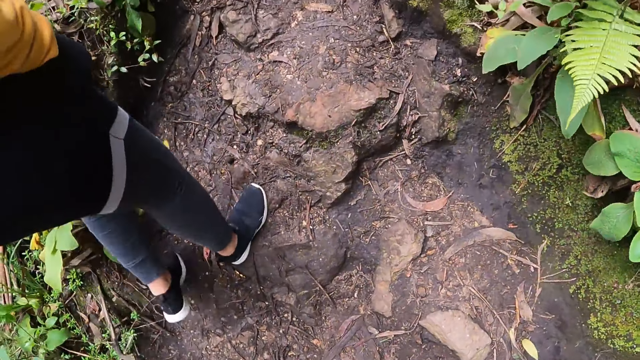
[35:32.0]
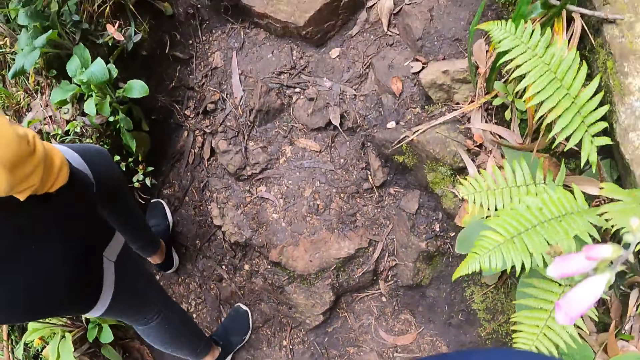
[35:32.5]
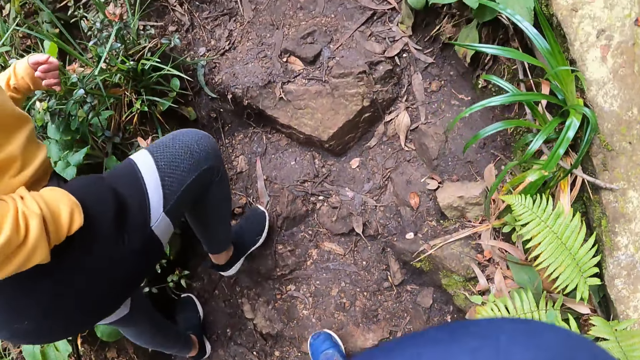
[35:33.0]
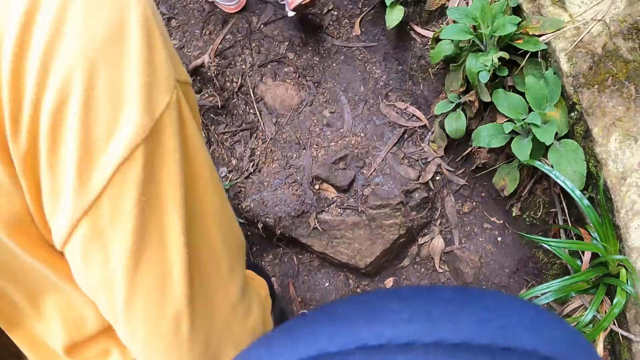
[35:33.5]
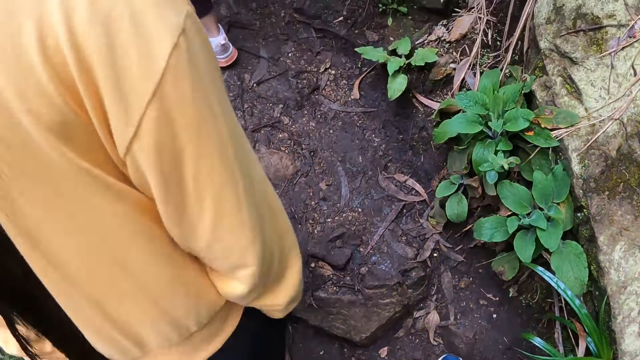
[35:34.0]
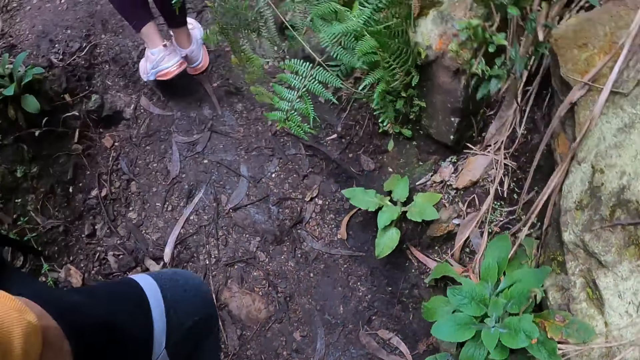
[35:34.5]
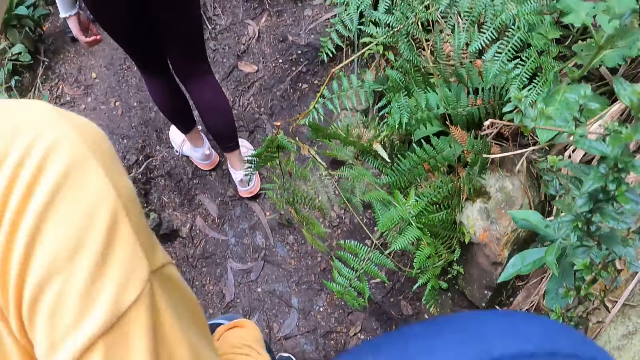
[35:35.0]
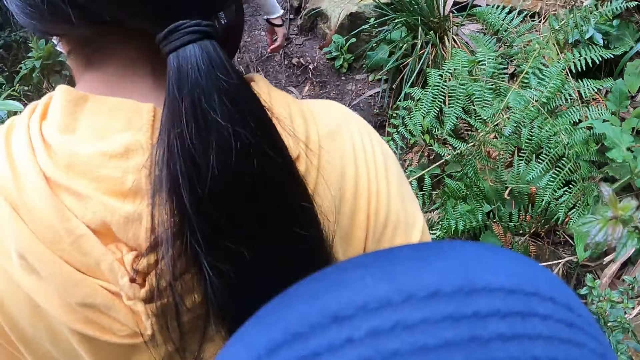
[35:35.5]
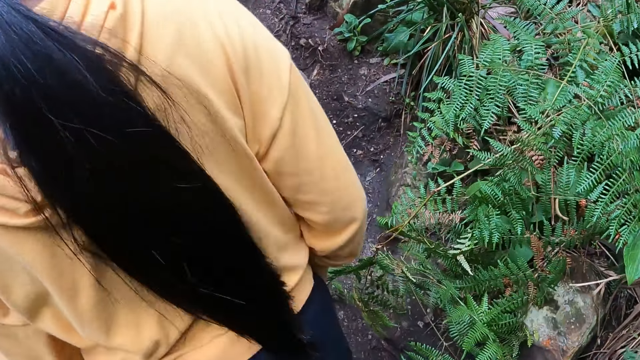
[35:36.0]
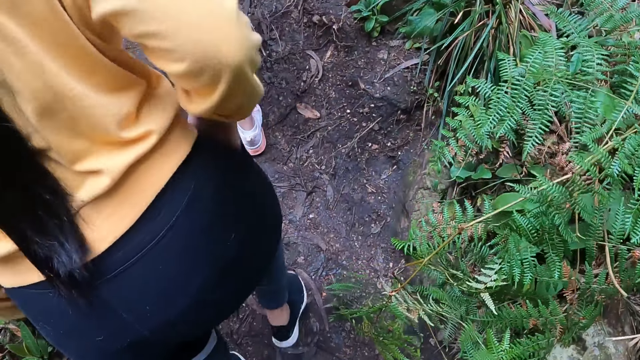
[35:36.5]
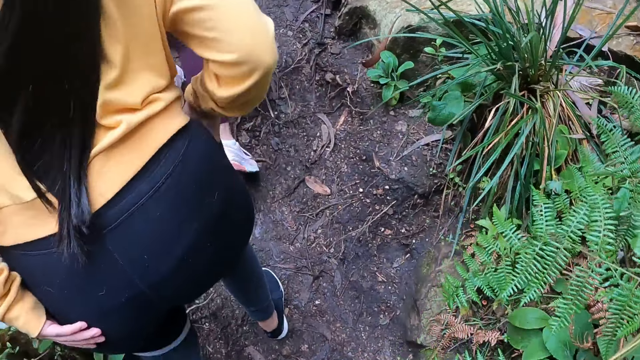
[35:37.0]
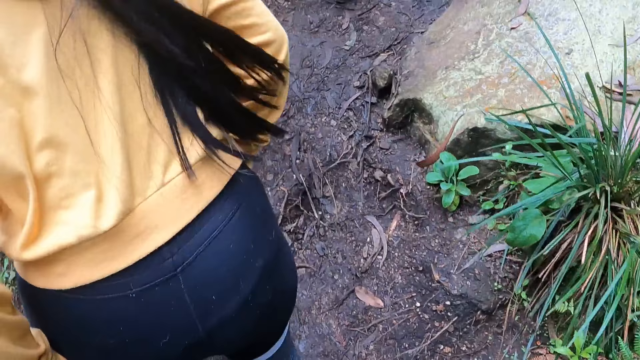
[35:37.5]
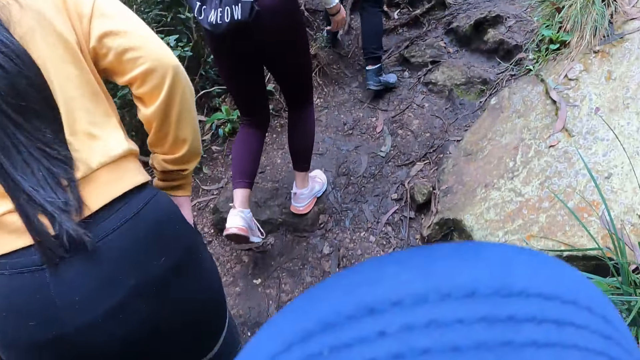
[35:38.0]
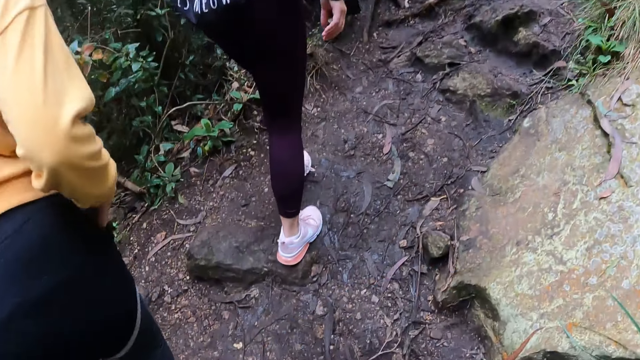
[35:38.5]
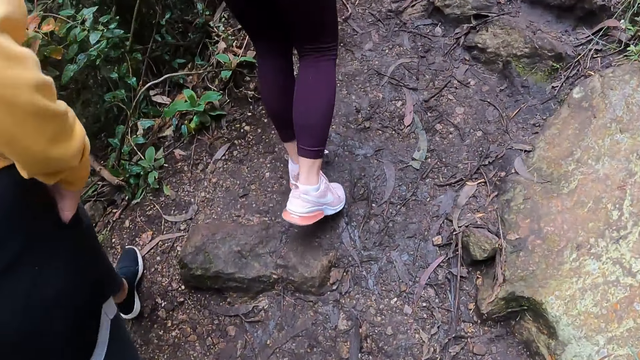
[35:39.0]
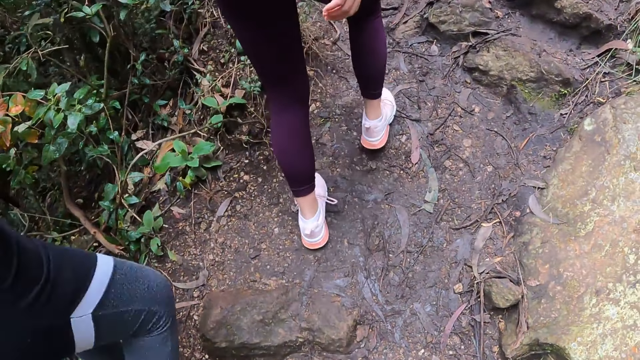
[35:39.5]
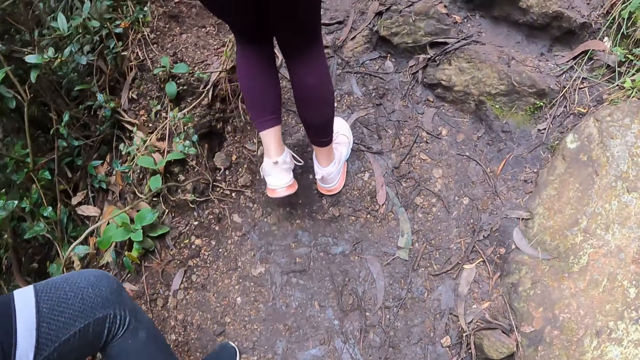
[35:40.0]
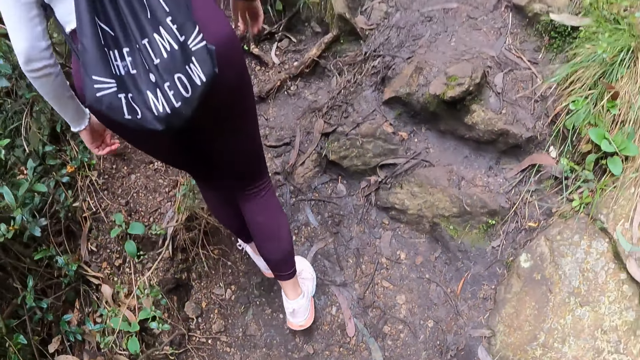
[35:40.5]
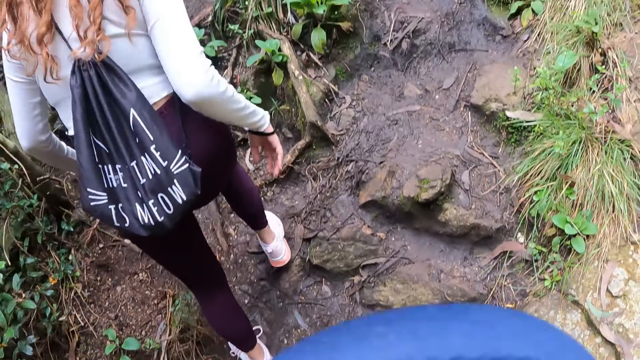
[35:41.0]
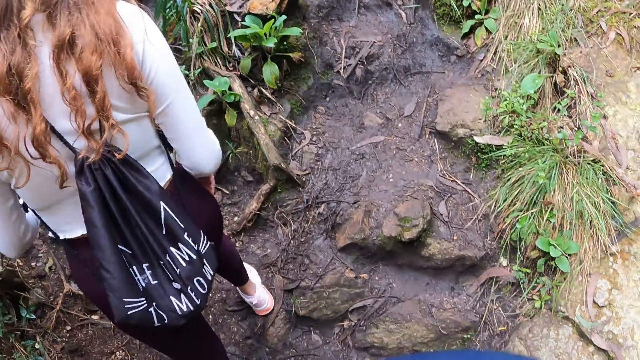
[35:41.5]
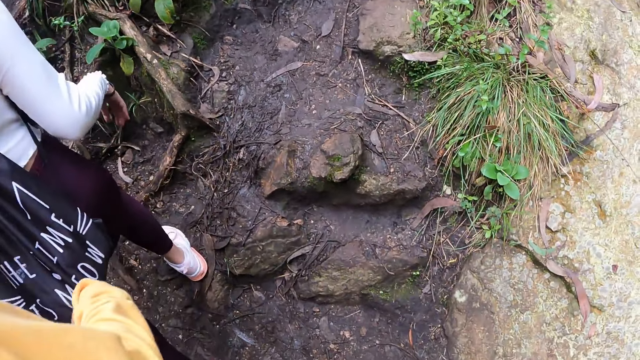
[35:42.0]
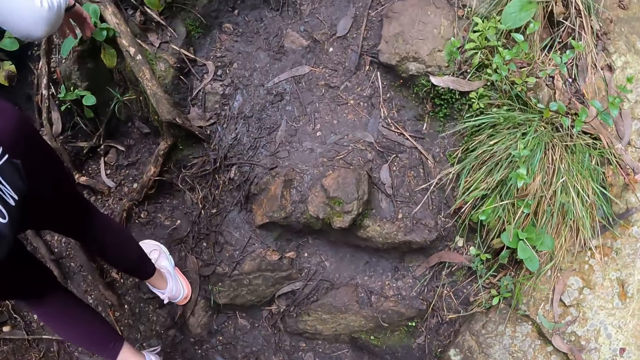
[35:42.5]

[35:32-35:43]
The camera wearer walks on the forest pathway. The woman touches her butt with her left hand. The camera wearer walks on the forest pathway.

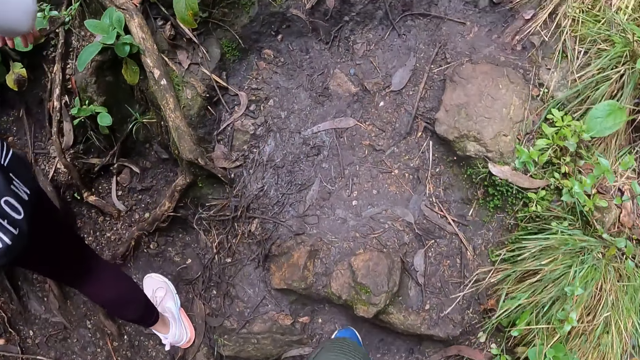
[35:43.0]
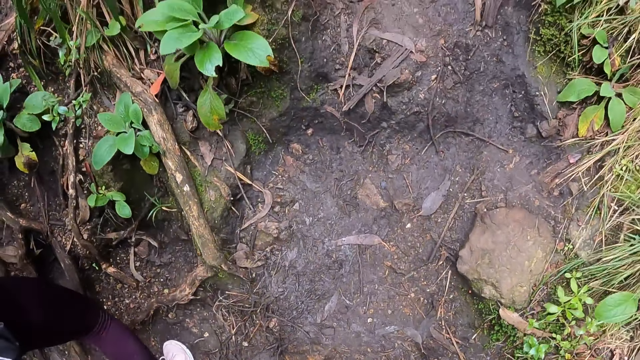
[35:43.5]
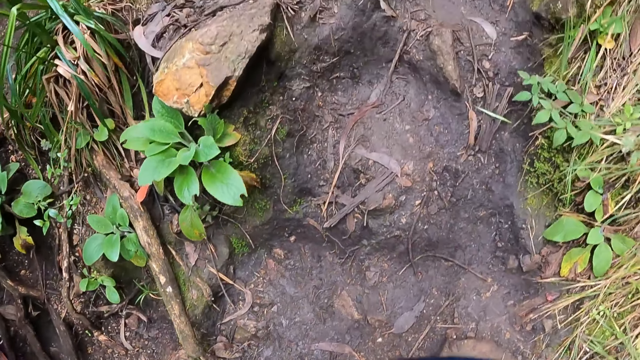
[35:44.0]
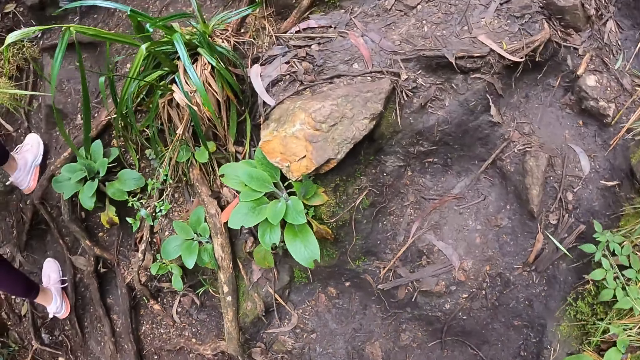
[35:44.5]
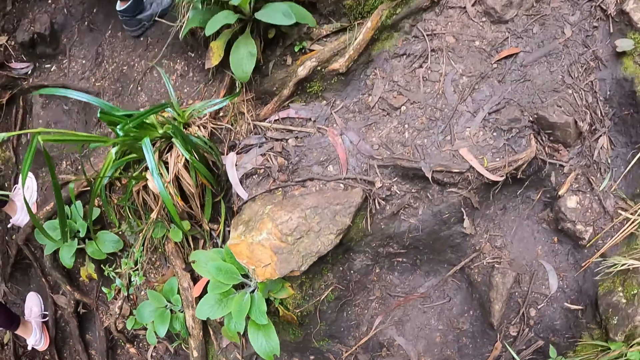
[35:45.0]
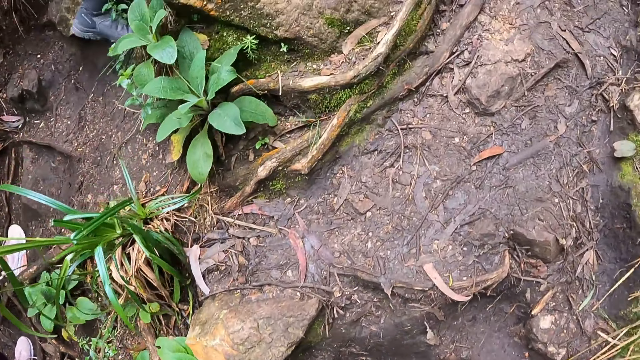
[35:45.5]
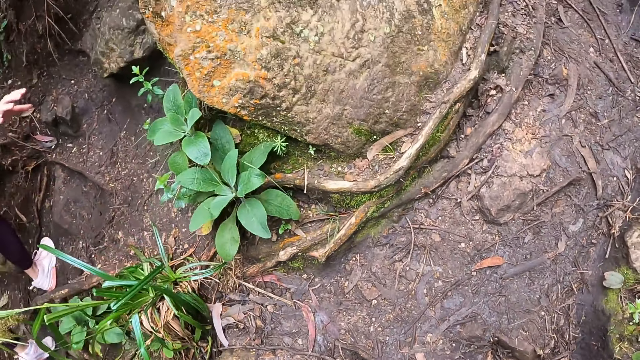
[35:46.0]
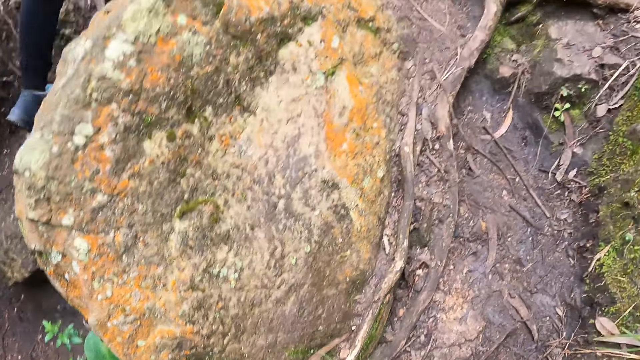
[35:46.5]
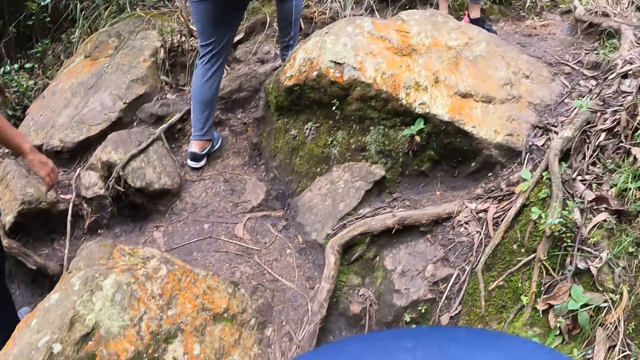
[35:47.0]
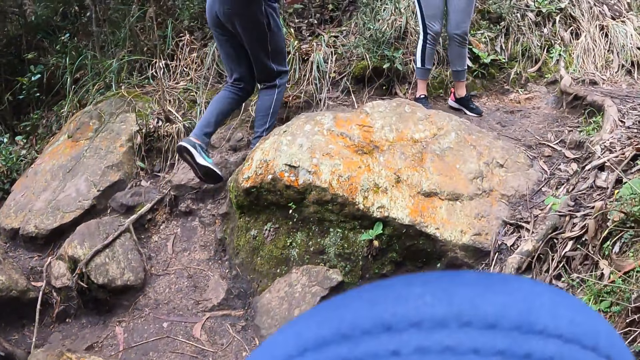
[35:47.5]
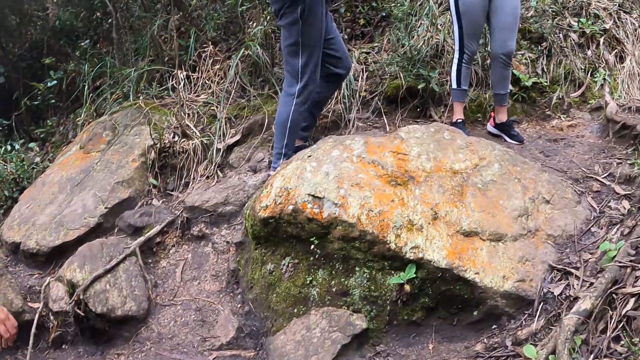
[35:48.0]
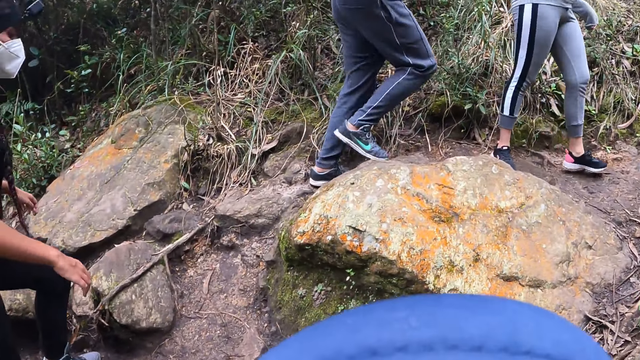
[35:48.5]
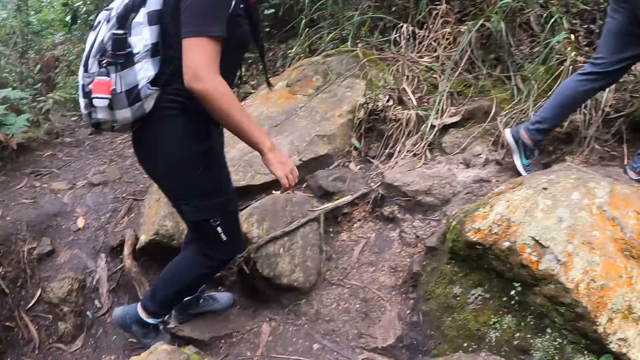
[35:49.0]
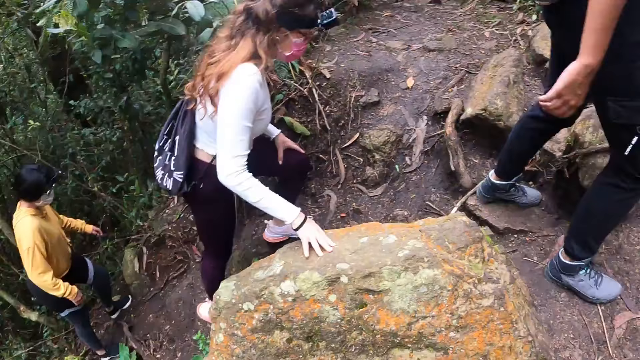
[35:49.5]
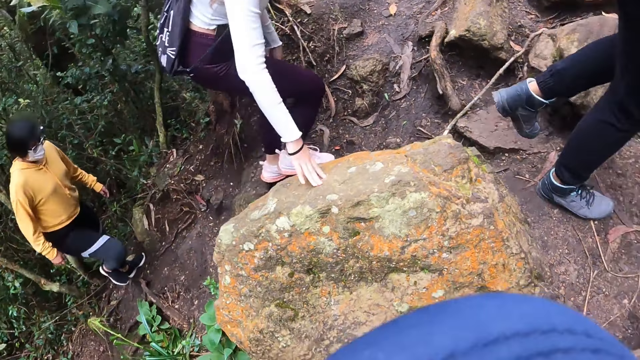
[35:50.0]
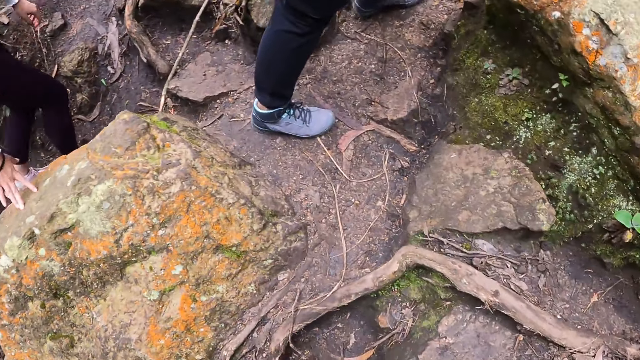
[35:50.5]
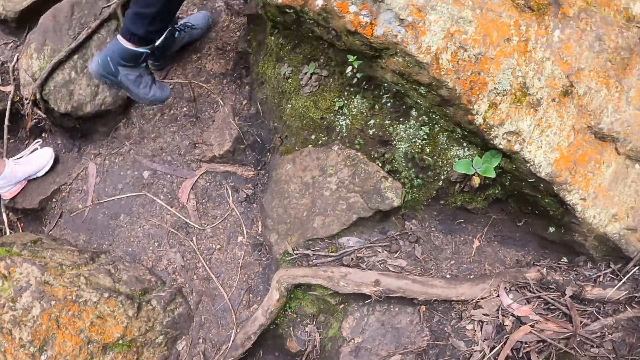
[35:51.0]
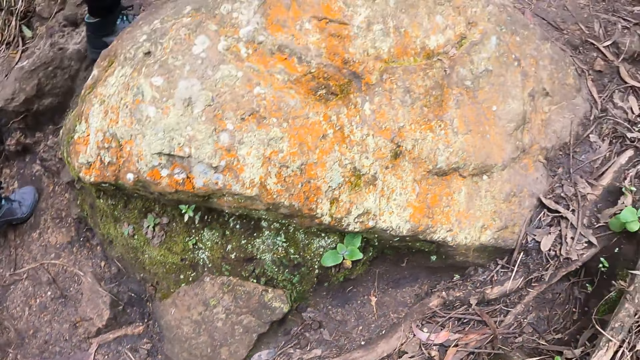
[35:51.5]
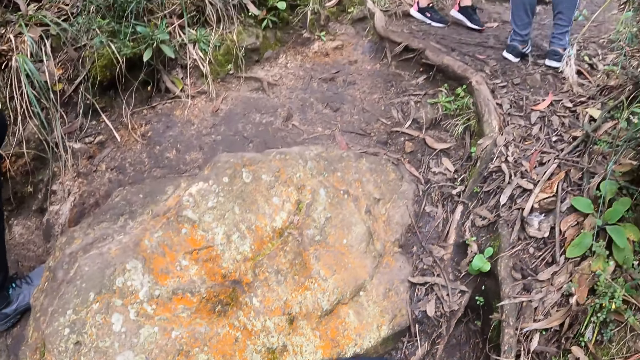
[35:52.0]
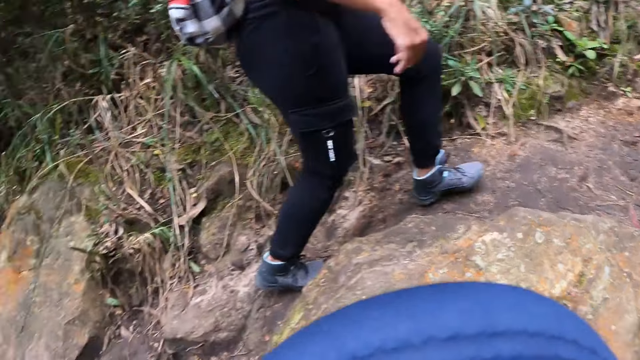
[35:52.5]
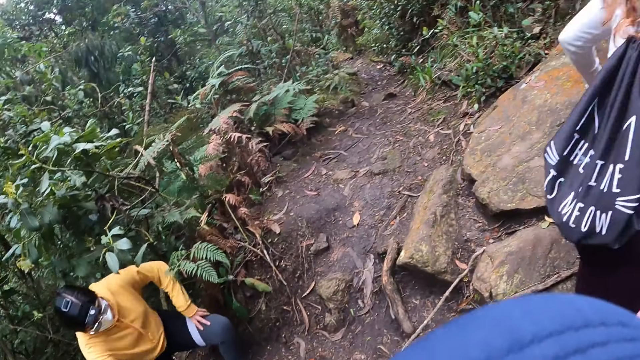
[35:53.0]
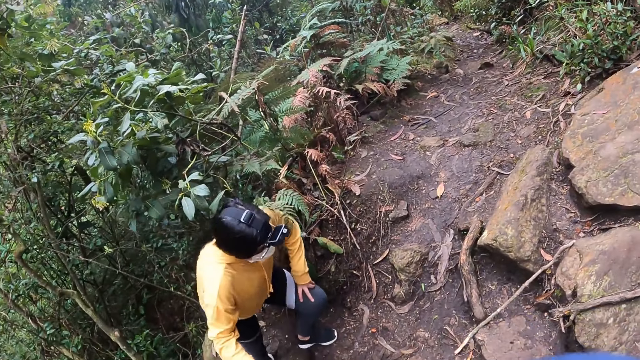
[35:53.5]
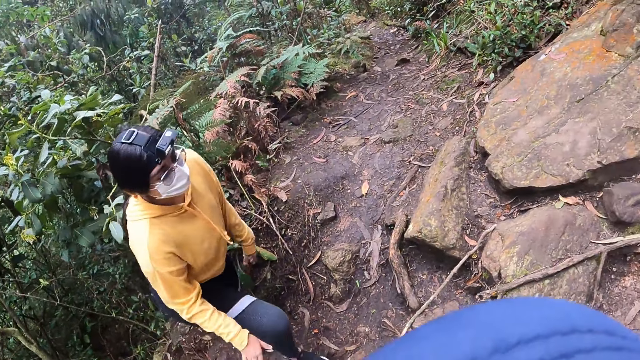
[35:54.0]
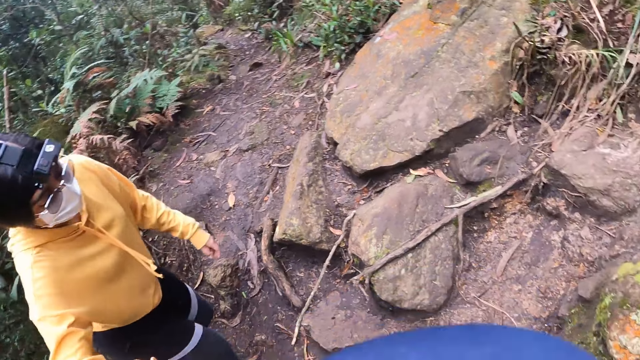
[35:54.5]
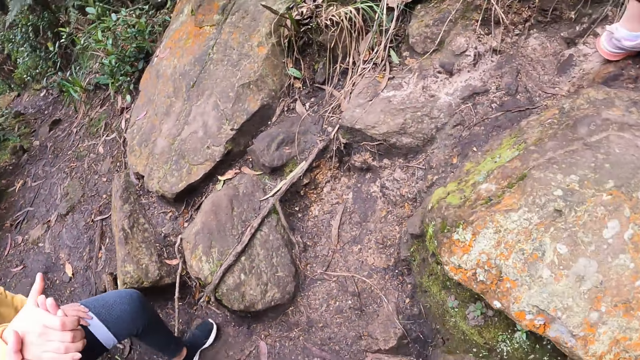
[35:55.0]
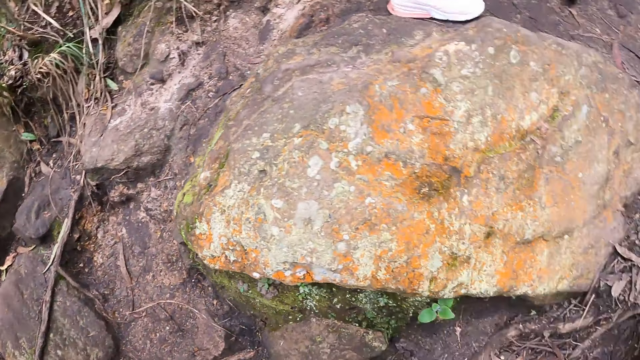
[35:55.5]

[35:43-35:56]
The camera wearer walks on the forest pathway. He walks on the forest pathway again. The woman touches a rock with her right hand. The camera wearer looks around. He holds another woman's right hand with his left hand.
